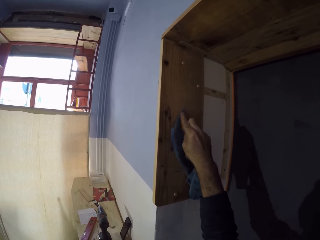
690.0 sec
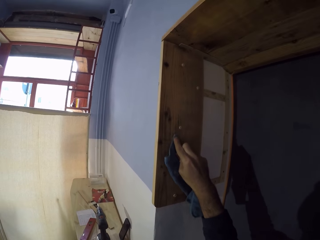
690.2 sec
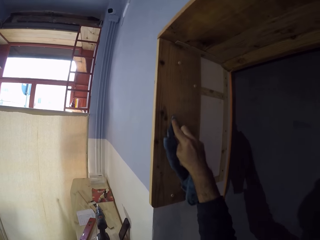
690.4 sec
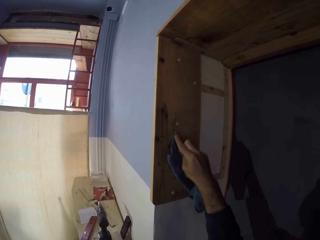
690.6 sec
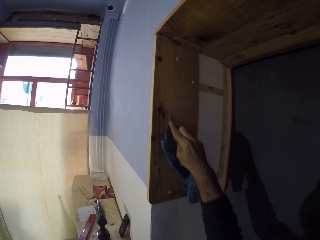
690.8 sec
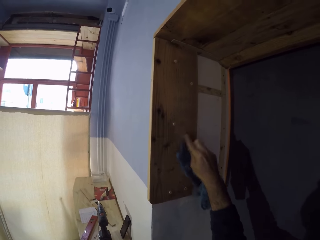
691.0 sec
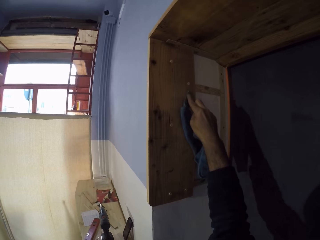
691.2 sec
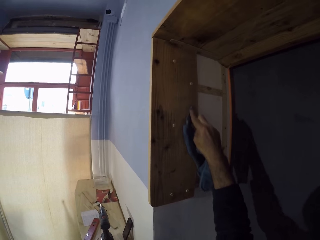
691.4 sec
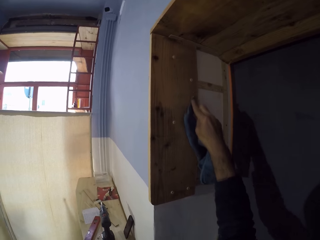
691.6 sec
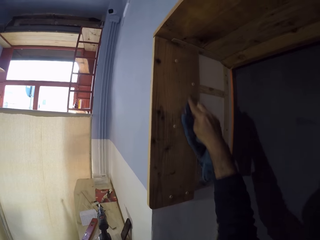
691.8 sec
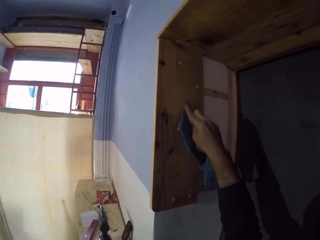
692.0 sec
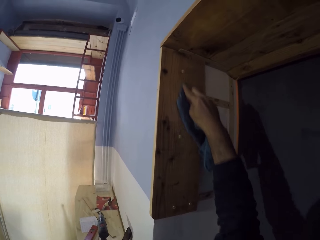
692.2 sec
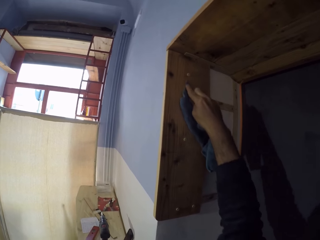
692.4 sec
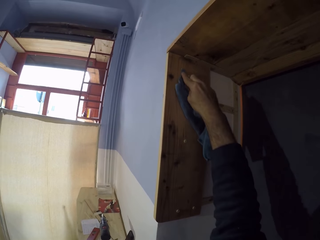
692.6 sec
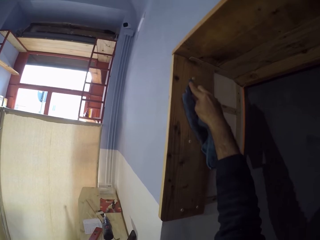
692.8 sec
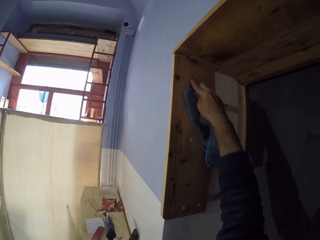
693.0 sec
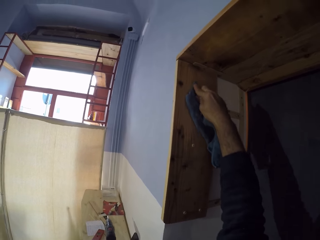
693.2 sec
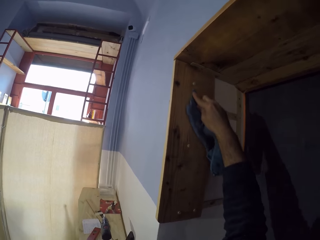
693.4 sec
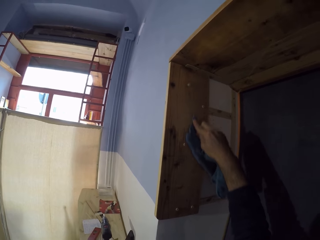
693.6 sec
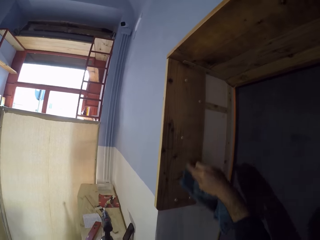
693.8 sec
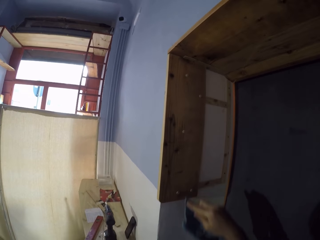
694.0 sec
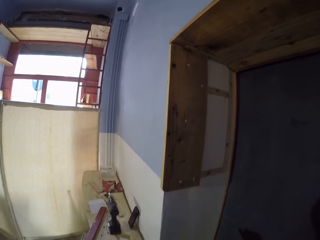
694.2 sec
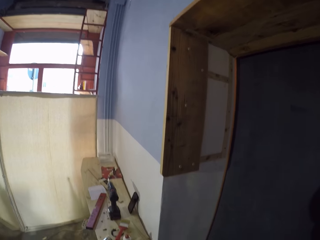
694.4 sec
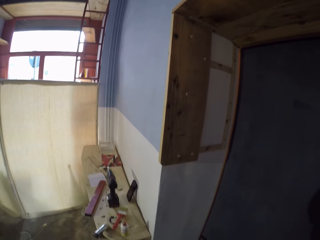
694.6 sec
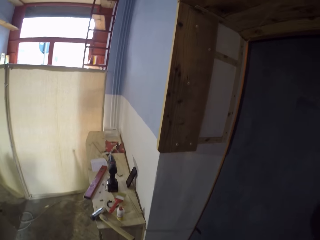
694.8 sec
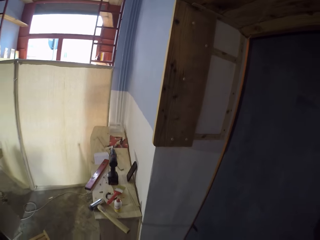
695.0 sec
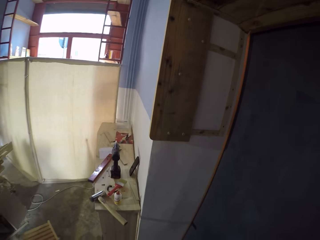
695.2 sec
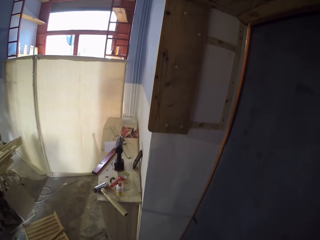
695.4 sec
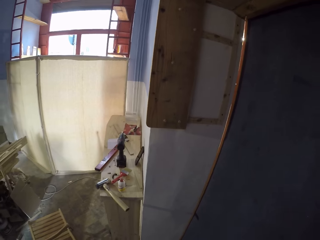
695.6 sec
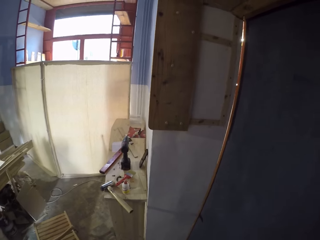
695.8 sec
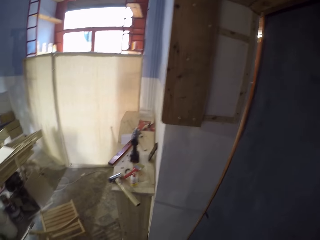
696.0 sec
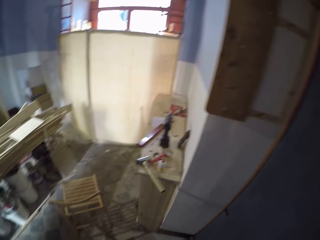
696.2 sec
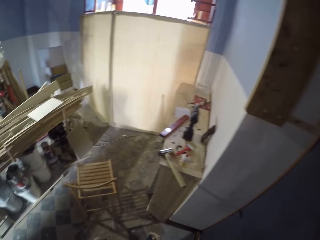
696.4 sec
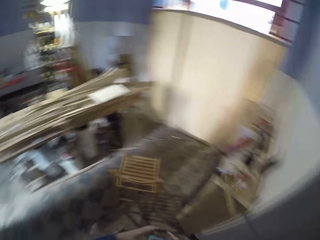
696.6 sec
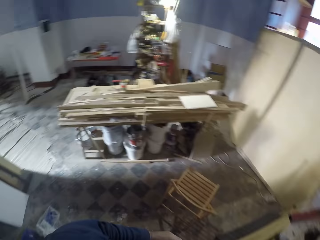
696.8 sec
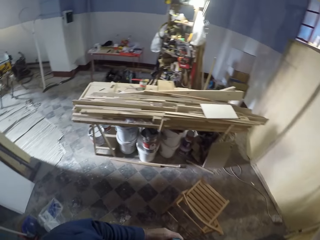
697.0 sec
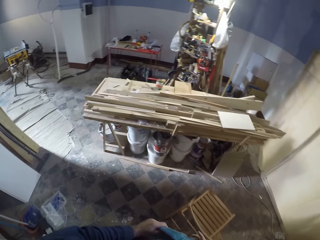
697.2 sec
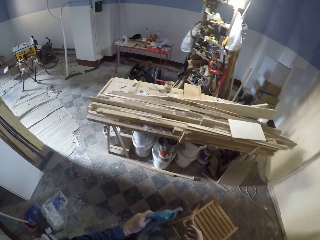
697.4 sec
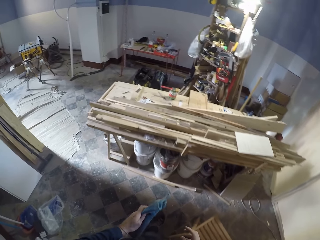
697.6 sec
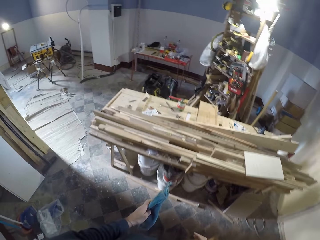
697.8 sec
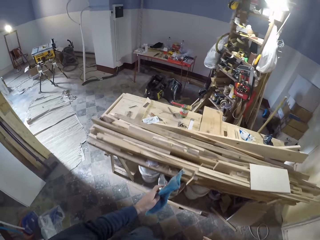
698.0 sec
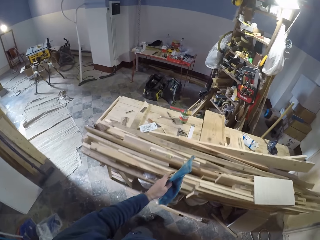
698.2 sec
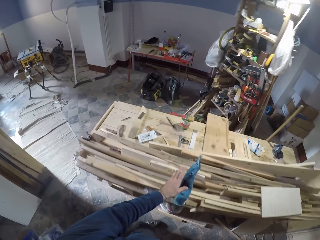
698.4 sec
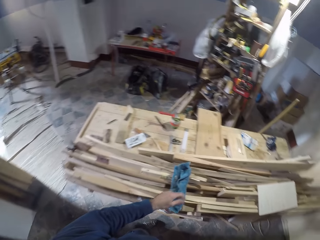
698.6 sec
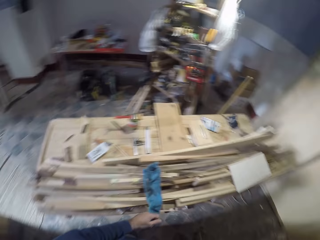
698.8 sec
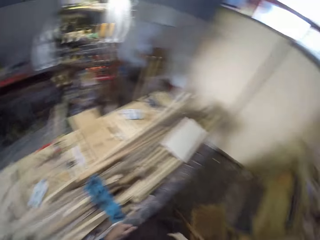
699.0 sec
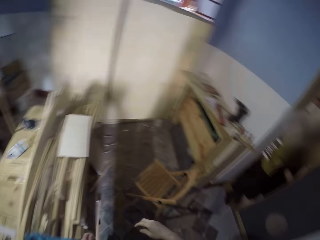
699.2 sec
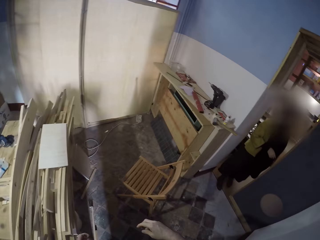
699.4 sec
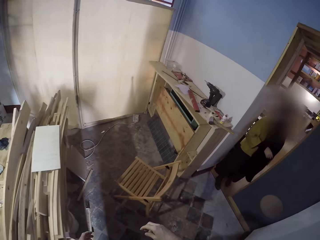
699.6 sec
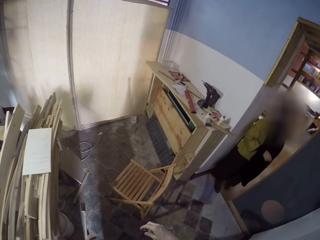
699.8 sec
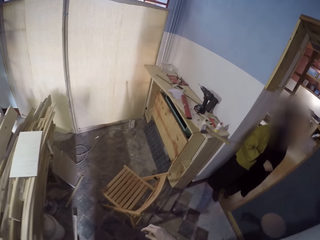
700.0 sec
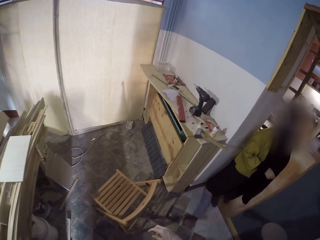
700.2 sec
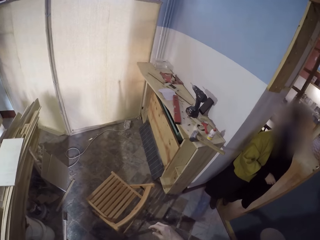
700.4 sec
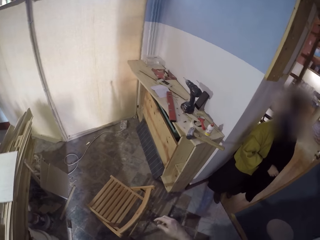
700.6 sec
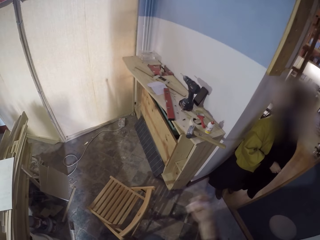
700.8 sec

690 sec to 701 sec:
The camera wearer moves the towel or napkin. He looks at the towel. He walks around. He passes the napkin in his right hand to his left hand. He drops the napkin in his left hand on the table. He walks around. A woman stands at a doorway.

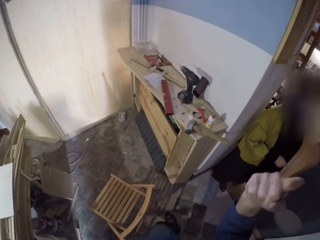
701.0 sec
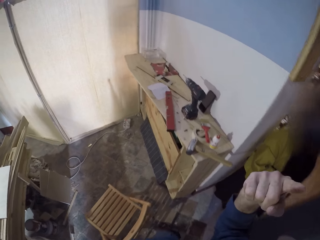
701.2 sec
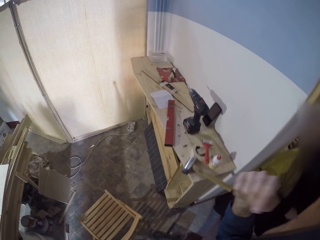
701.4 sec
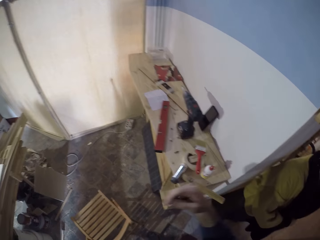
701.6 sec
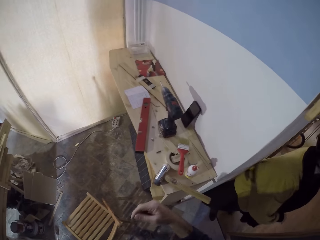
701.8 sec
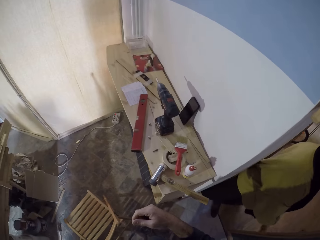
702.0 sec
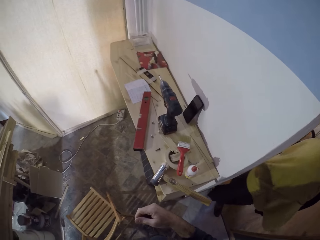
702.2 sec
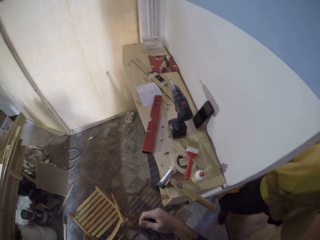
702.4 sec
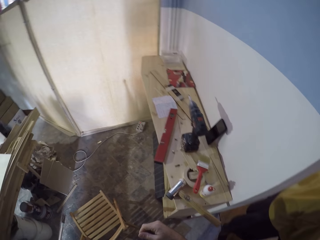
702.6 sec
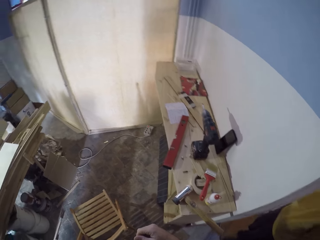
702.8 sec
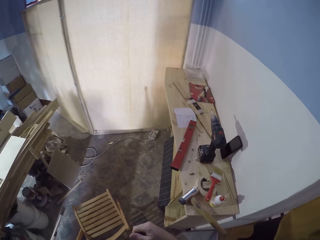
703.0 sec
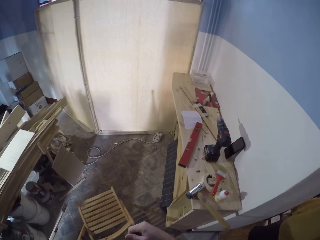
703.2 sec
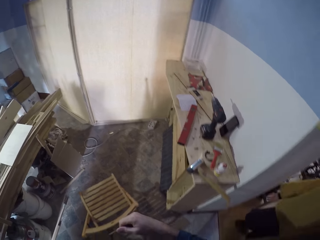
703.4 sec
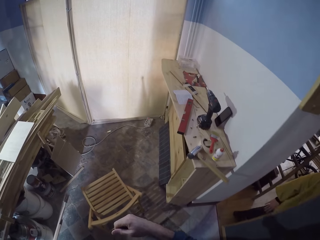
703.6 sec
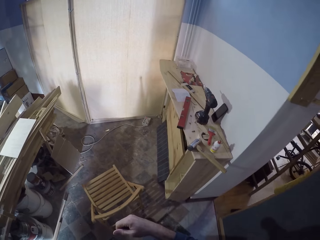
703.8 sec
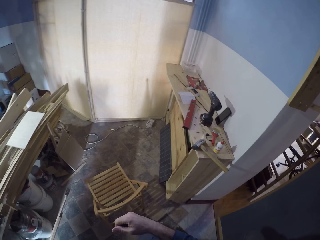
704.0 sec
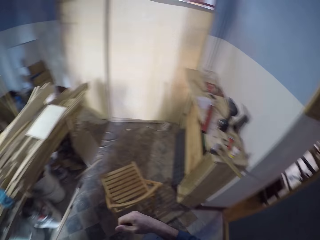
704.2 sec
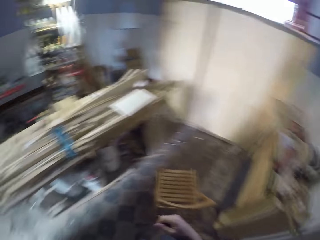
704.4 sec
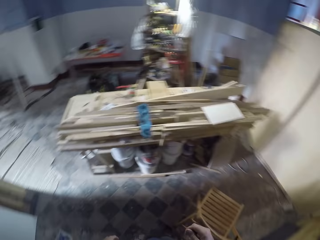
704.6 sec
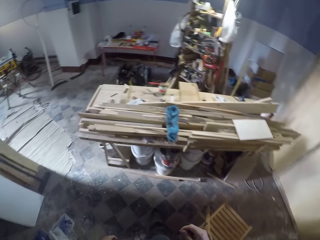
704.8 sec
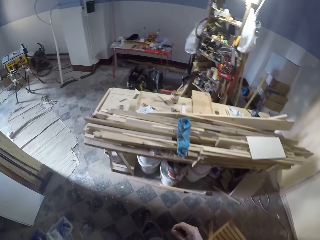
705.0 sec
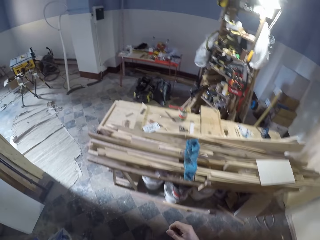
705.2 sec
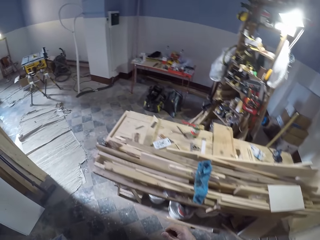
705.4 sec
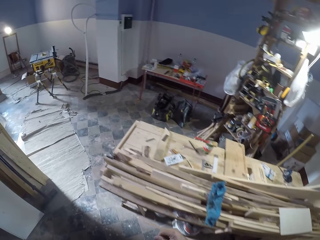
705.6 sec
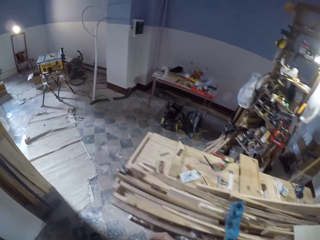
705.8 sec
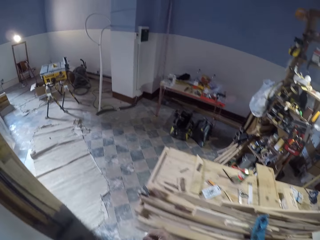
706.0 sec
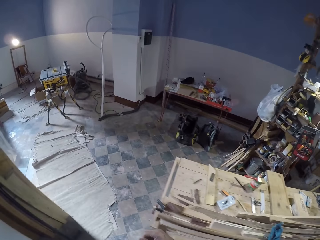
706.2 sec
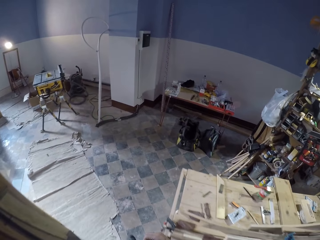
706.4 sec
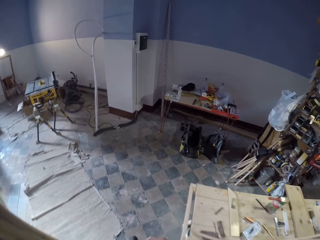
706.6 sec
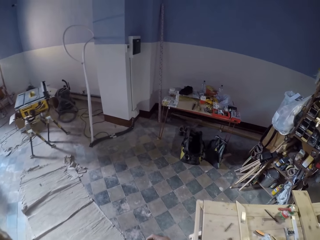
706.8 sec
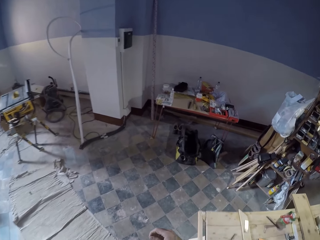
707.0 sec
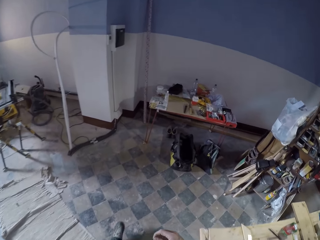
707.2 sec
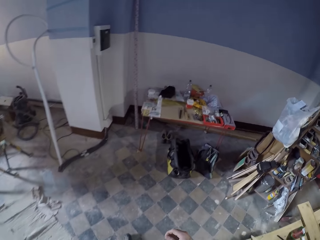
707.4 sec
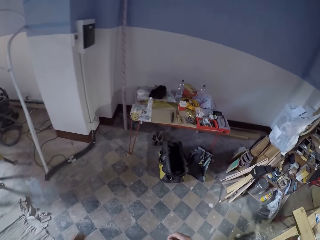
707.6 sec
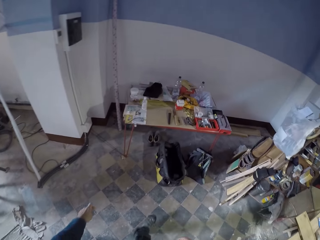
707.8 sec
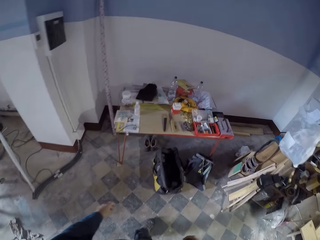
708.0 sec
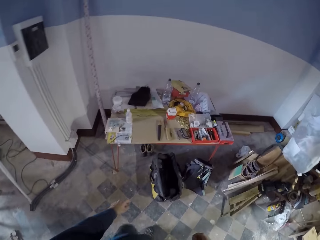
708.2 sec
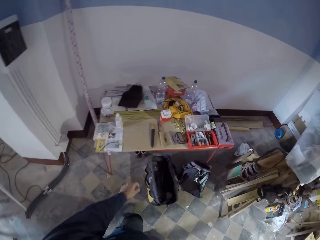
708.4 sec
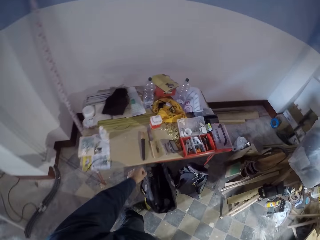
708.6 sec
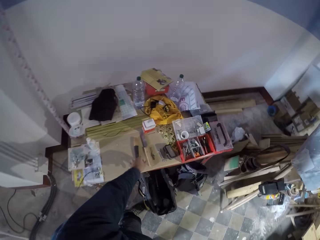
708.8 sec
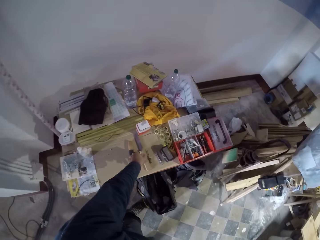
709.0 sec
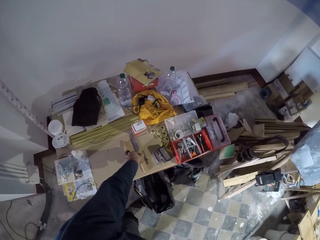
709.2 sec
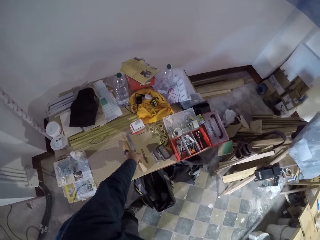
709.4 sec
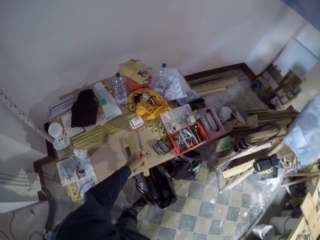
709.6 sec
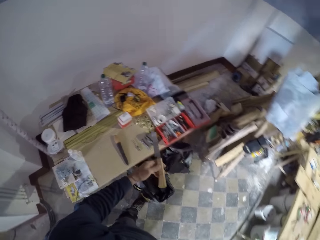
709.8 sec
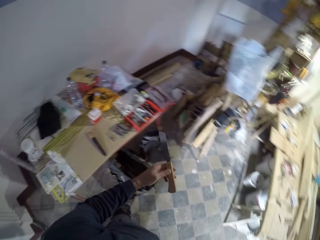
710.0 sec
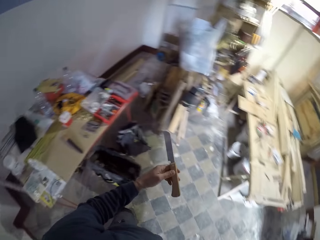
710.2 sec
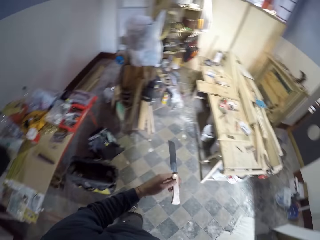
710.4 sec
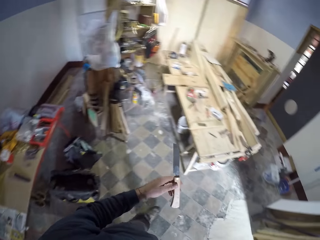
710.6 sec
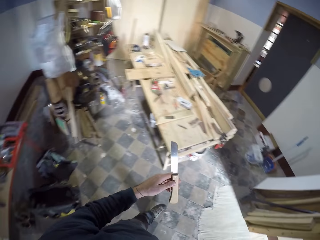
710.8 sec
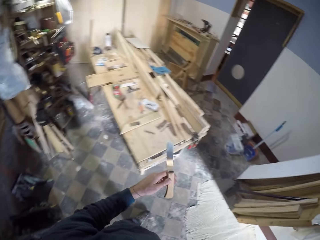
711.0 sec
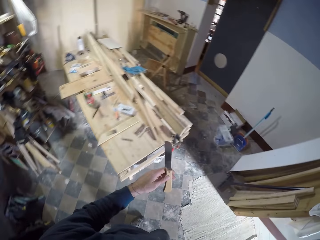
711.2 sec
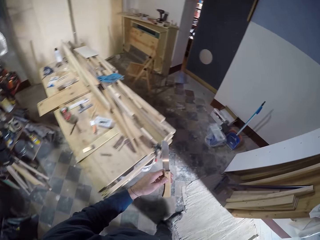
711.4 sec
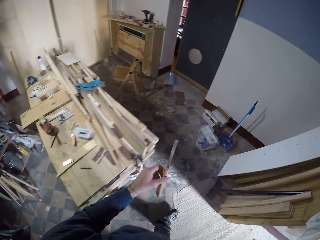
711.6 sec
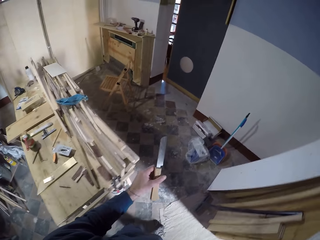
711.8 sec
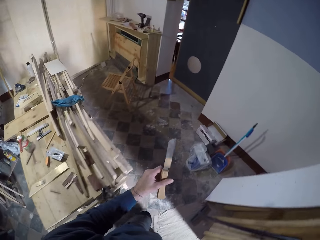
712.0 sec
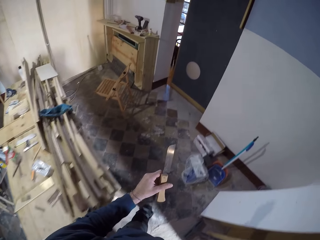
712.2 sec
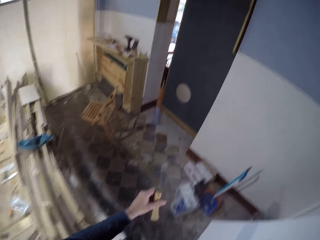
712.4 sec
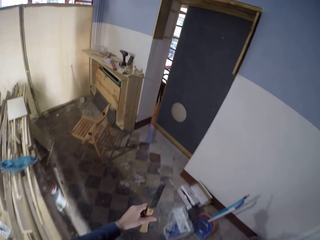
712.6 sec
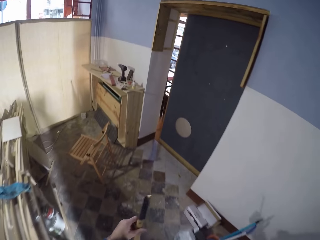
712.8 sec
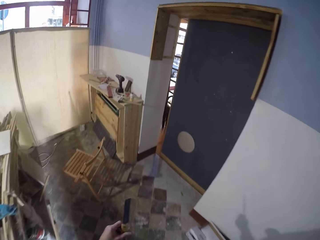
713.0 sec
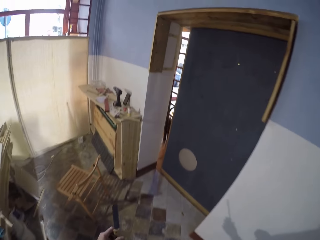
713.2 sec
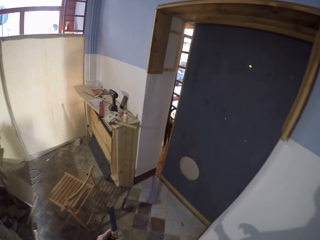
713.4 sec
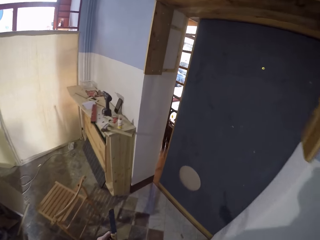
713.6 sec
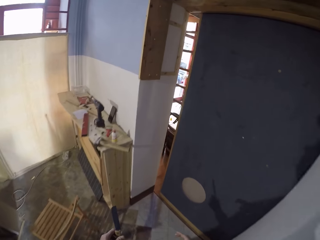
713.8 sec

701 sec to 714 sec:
The camera wearer converses with the woman. The woman walks from the doorway. The camera wearer looks around and walks around. He picks up a knife on the table with his left hand. He lifts the knife. He walks around. He rotates the knife in his left hand.
